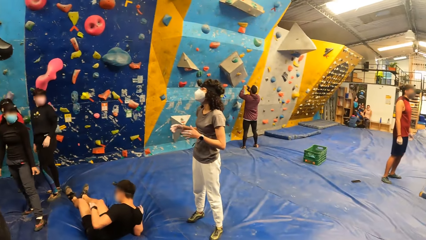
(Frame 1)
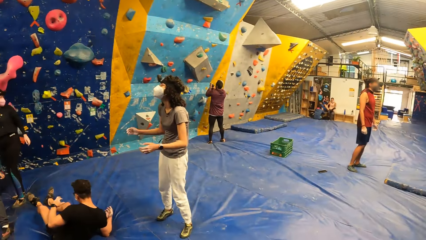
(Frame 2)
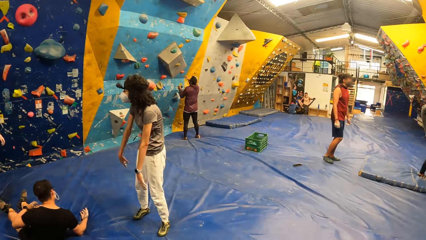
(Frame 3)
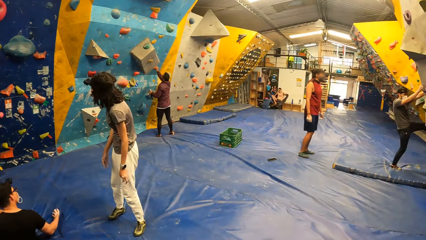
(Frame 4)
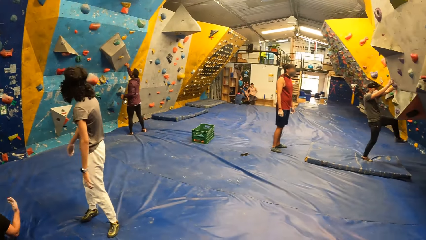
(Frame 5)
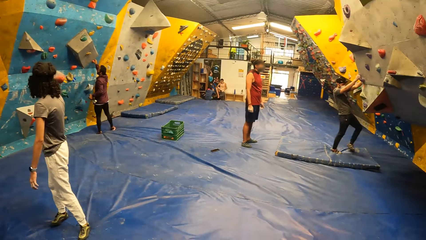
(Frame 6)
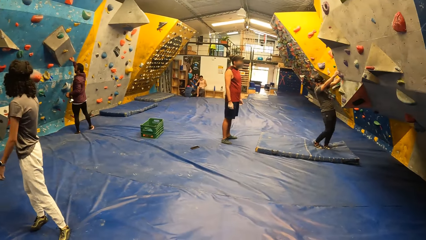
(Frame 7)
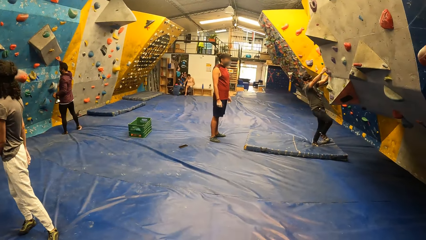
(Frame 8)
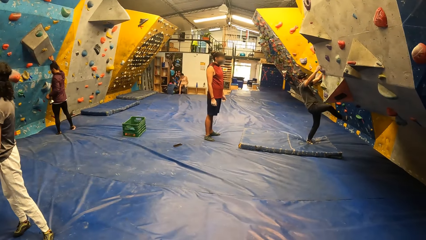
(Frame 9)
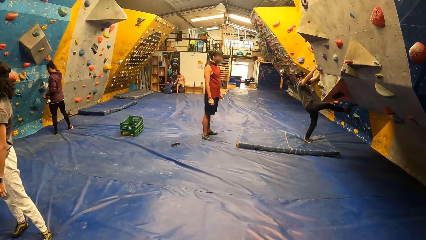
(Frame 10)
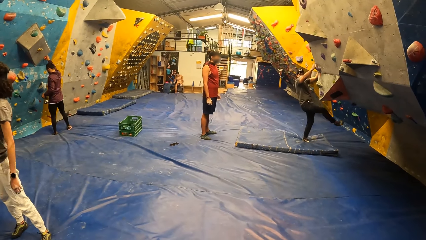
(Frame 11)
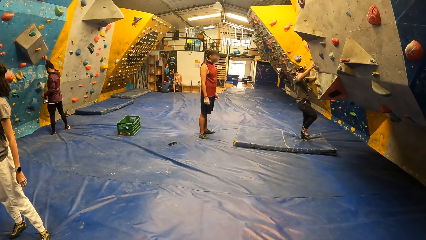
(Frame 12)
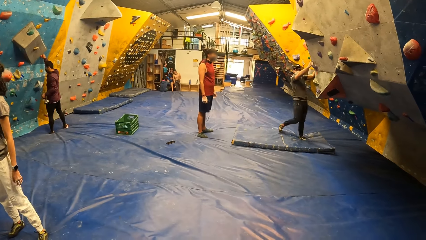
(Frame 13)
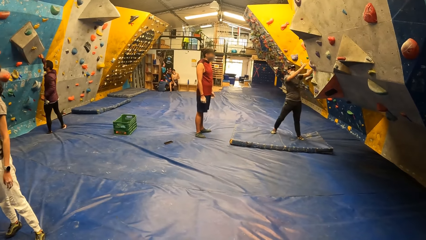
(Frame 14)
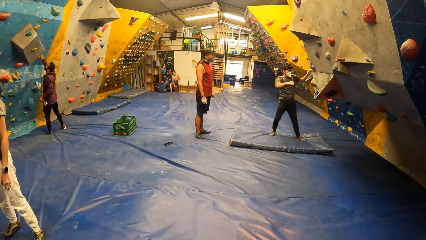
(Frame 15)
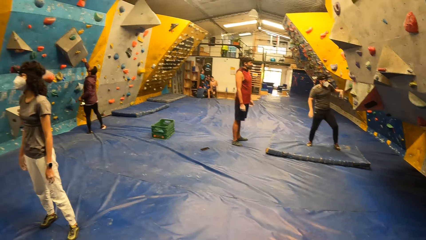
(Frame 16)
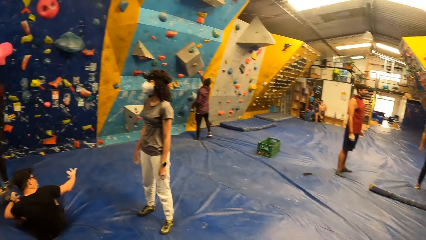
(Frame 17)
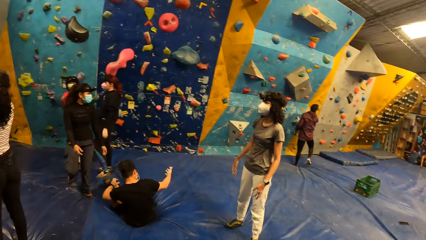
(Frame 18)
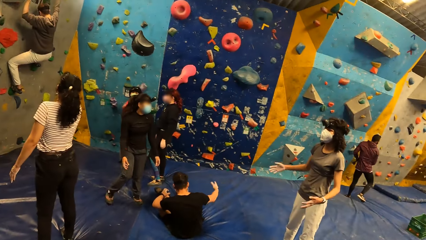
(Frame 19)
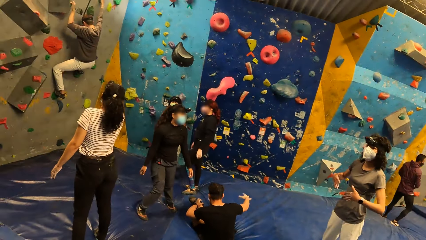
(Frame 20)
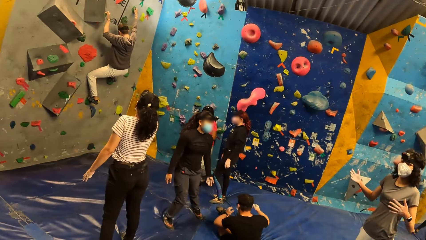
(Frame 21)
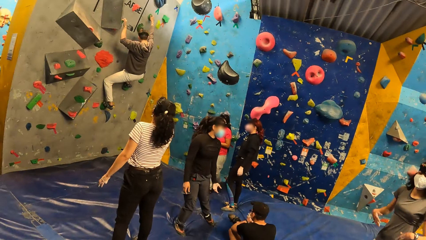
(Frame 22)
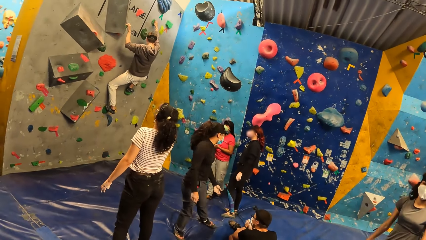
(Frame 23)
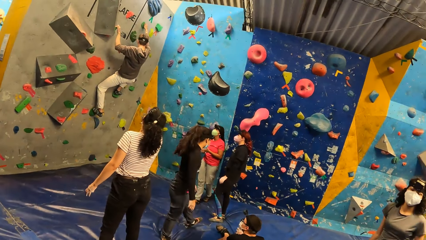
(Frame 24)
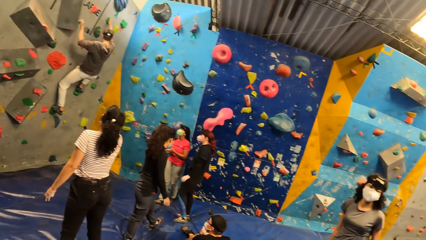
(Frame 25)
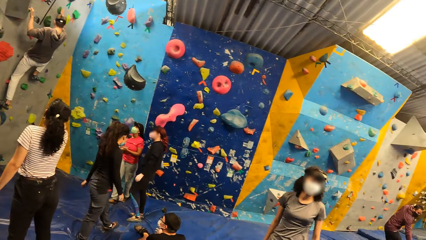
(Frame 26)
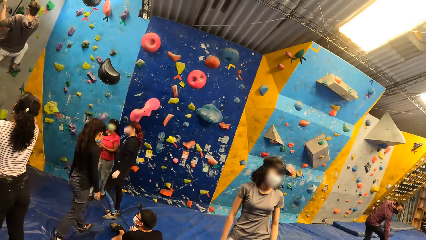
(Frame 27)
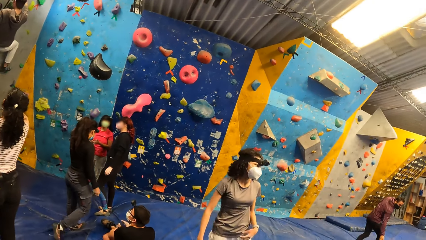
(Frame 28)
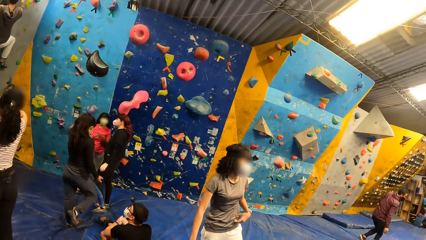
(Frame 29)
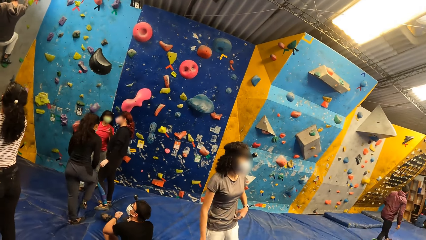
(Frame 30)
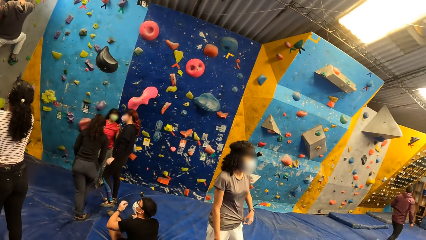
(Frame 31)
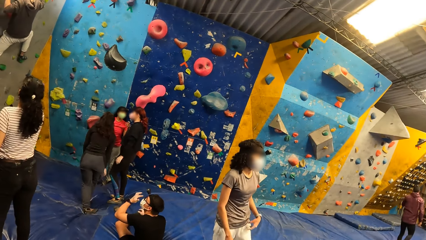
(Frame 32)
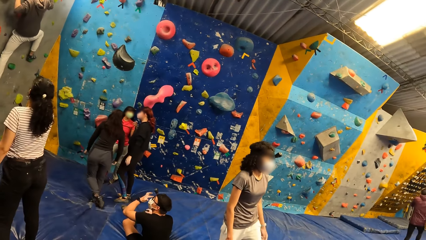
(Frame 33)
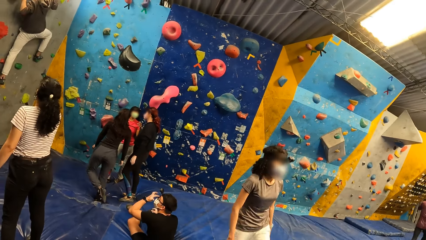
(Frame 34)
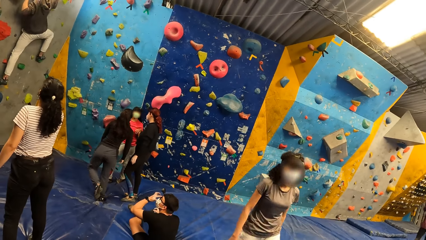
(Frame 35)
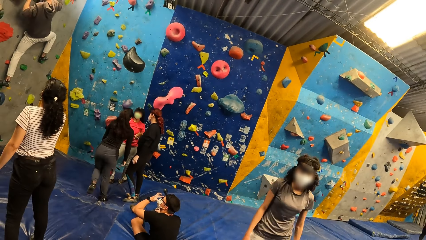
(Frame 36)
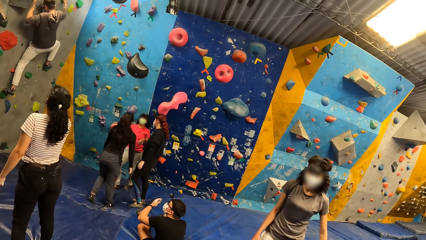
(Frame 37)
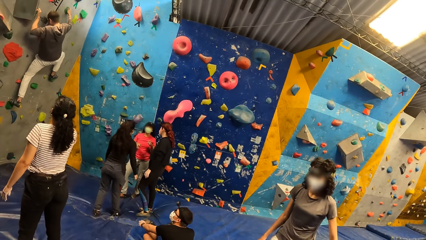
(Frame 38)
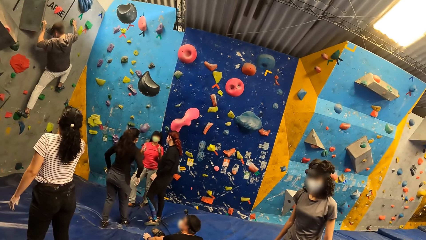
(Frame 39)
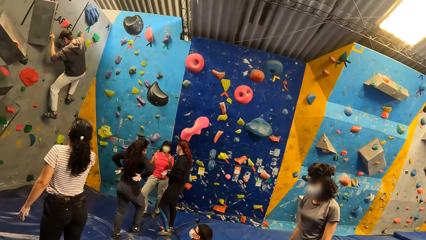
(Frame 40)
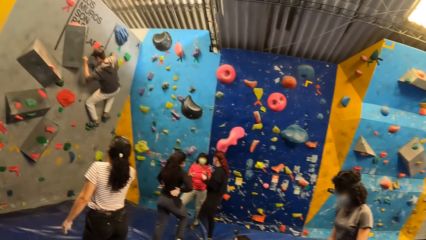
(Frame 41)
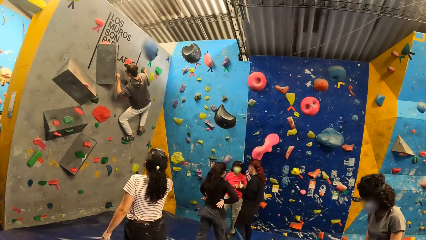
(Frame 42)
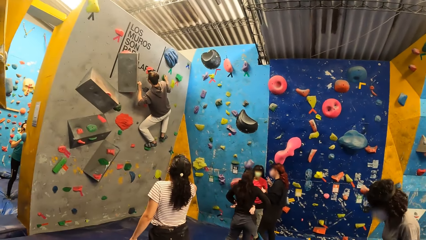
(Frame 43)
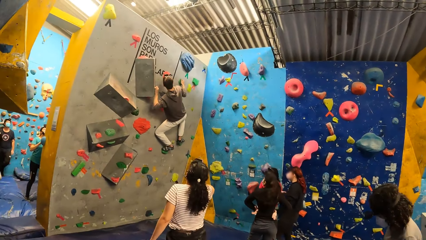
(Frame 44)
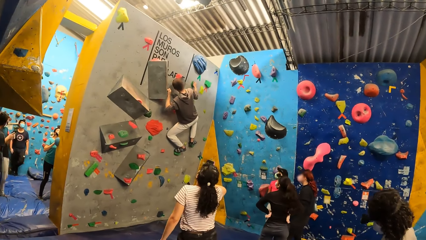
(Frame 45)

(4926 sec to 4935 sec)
The camera wearer stares at the man. They stare at the wall.

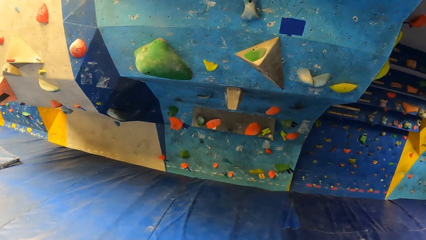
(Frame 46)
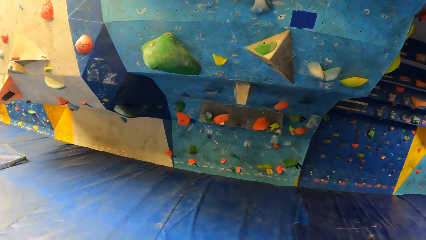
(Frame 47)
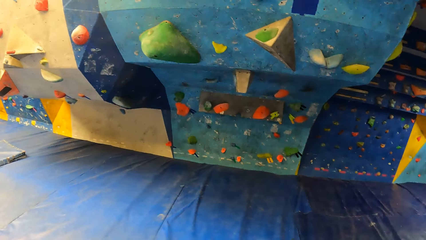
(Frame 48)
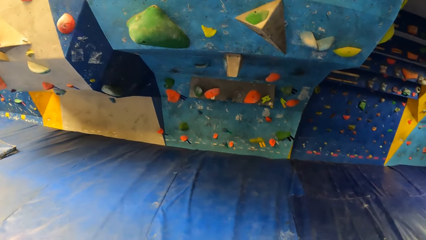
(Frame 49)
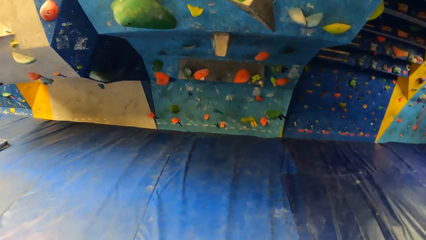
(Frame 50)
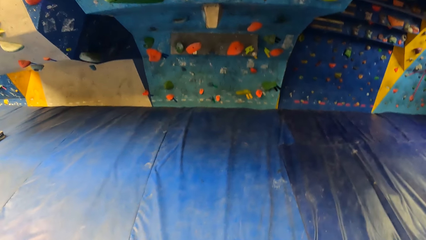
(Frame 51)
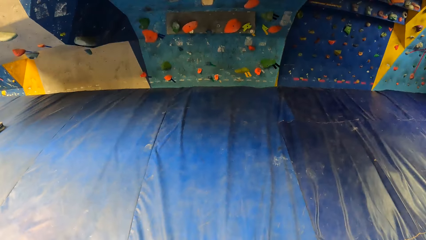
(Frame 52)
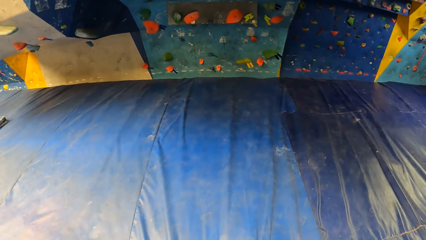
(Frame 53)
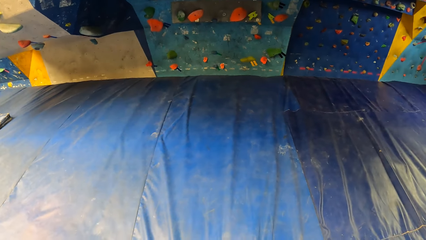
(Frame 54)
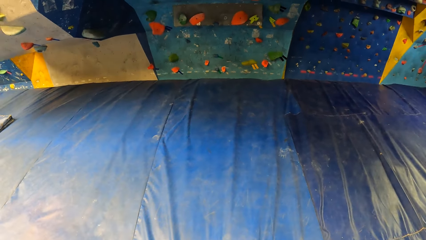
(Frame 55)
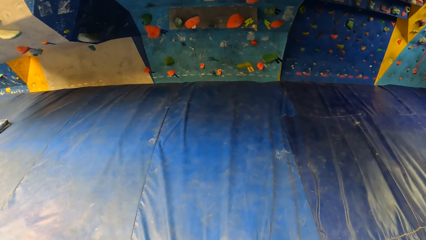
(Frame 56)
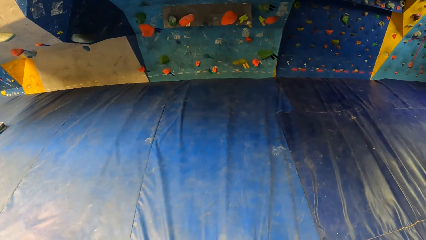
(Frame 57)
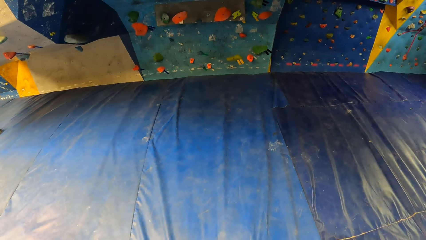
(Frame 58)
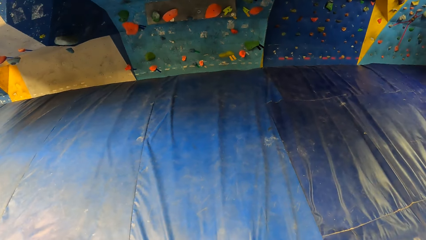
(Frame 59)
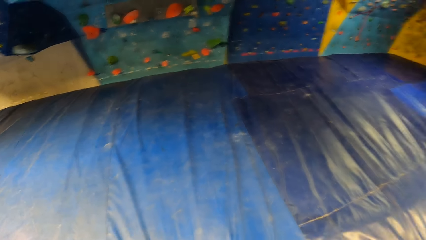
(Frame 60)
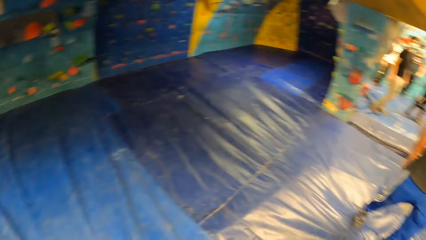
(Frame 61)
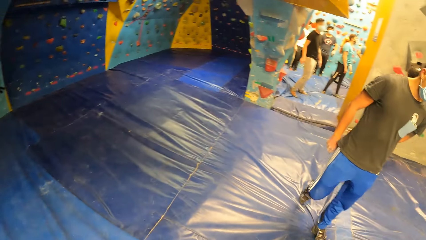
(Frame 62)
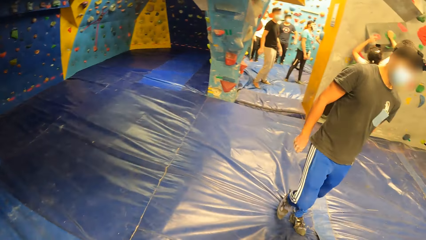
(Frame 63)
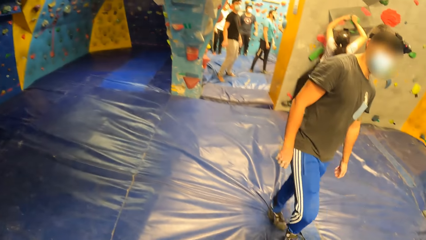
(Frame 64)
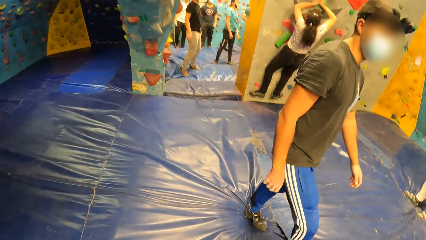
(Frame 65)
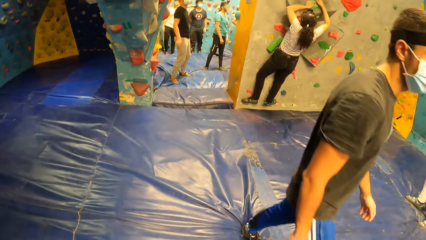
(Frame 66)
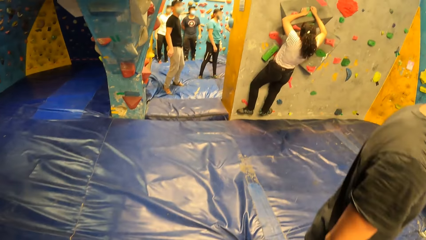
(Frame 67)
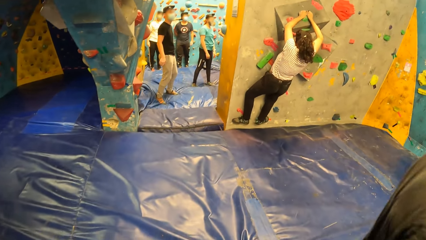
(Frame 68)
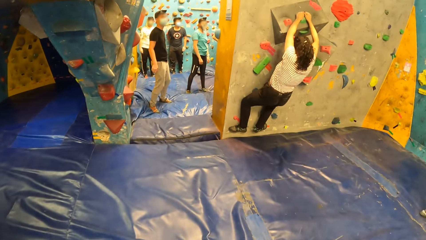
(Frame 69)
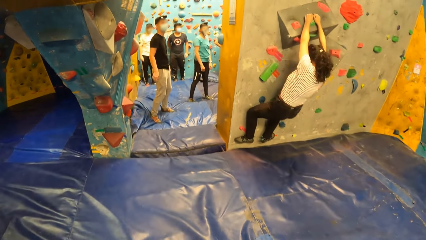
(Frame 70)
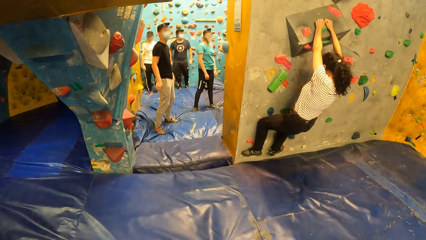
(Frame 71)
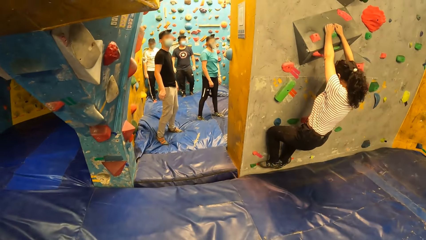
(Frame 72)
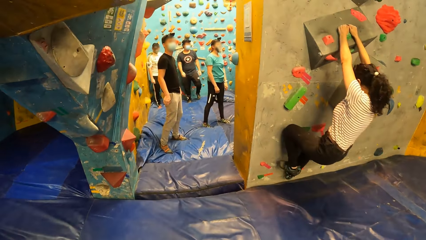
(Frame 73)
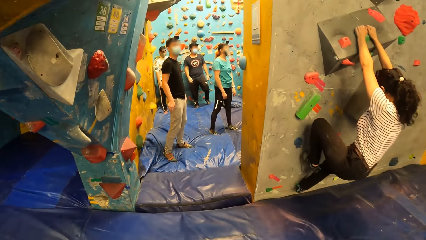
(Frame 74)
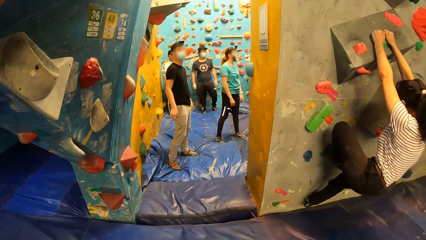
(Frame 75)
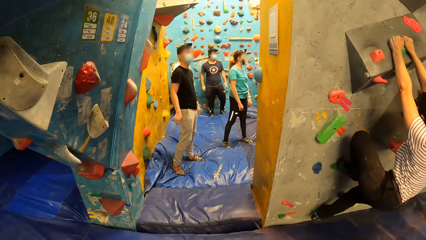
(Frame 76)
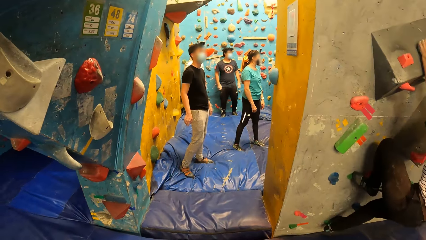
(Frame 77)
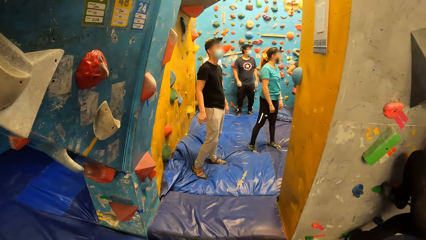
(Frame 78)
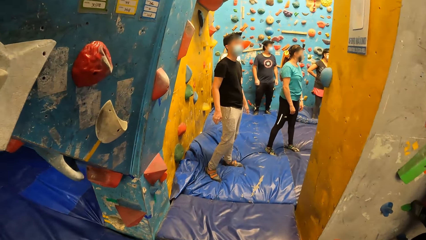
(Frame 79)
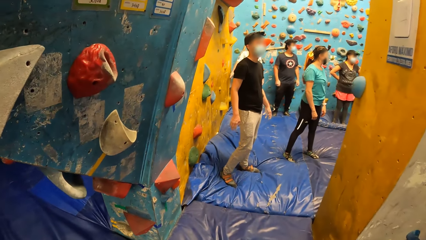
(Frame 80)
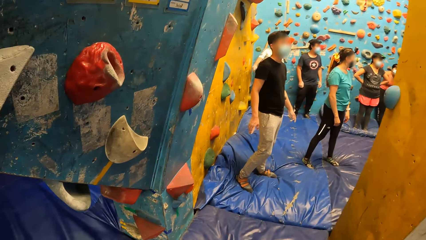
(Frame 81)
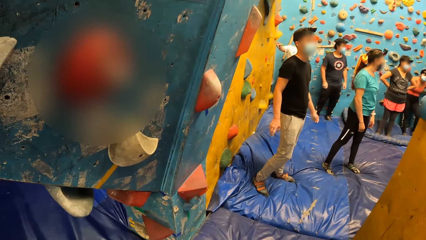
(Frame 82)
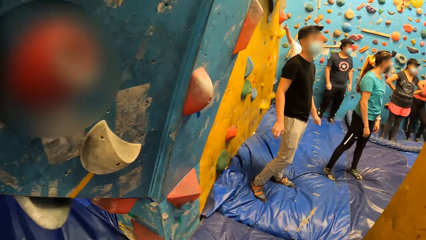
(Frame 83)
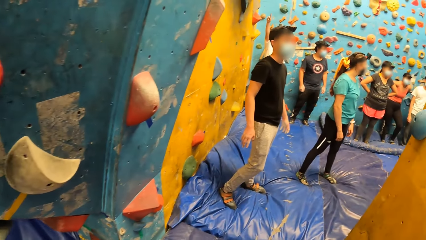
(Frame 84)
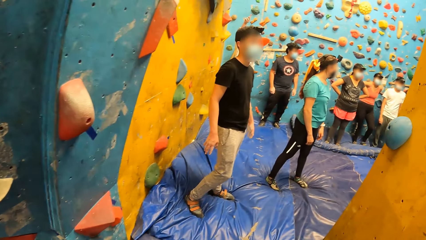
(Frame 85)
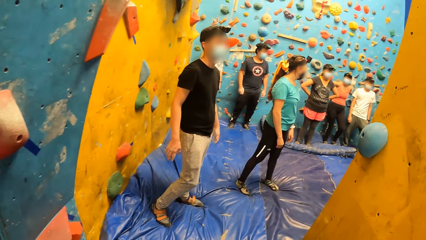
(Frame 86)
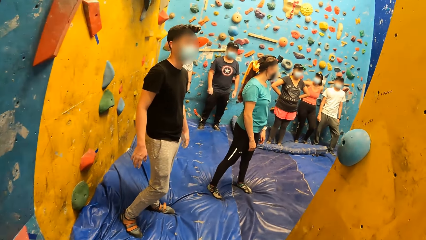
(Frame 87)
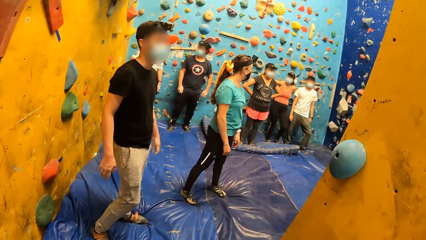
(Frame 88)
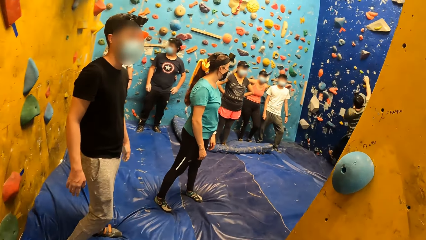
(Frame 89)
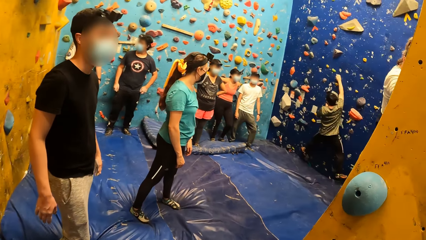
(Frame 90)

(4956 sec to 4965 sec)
The camera wearer stares at the floor.
